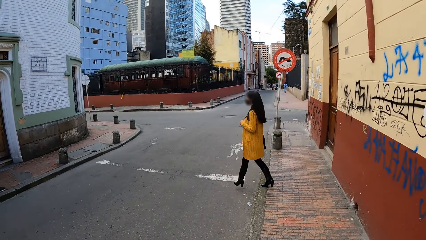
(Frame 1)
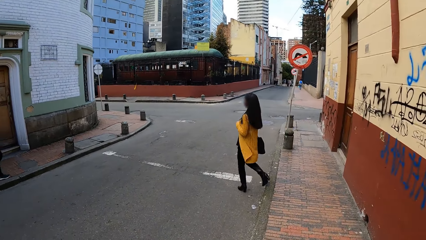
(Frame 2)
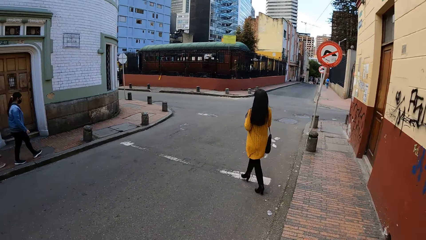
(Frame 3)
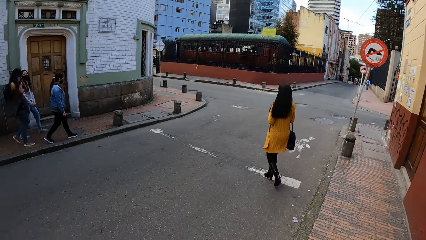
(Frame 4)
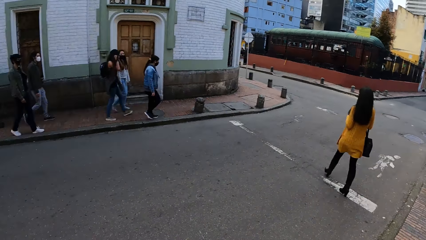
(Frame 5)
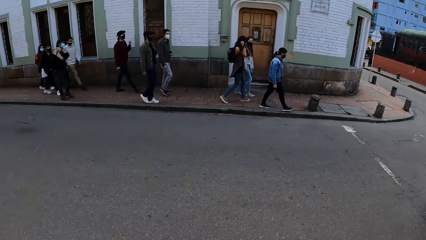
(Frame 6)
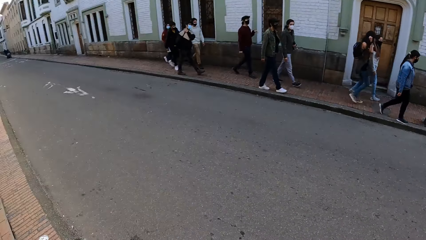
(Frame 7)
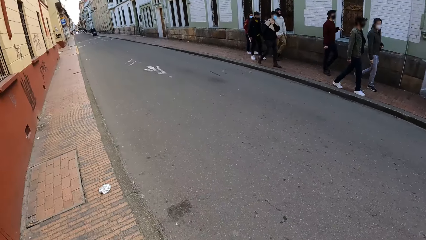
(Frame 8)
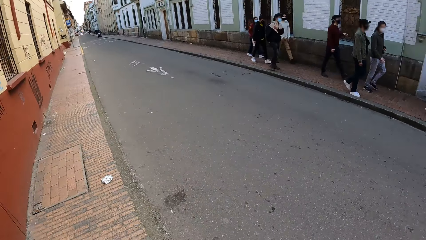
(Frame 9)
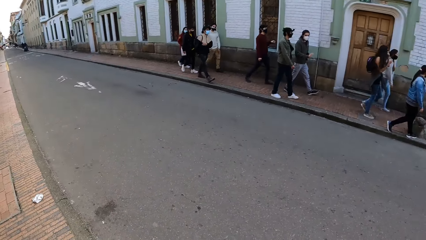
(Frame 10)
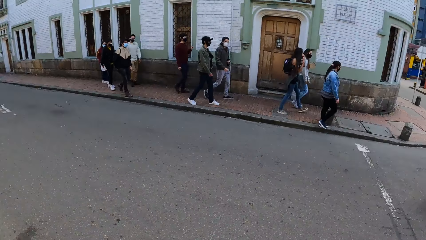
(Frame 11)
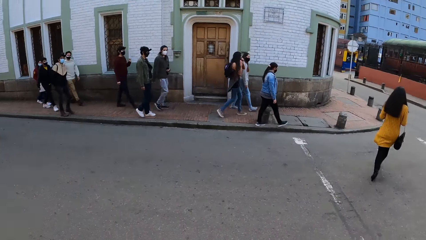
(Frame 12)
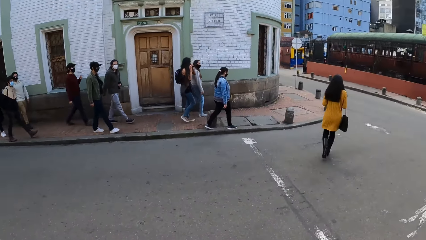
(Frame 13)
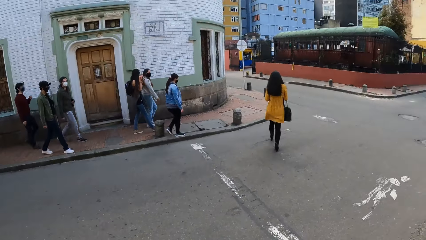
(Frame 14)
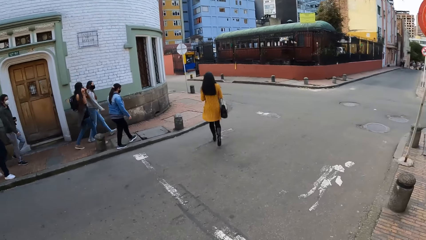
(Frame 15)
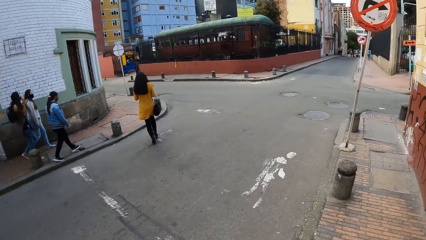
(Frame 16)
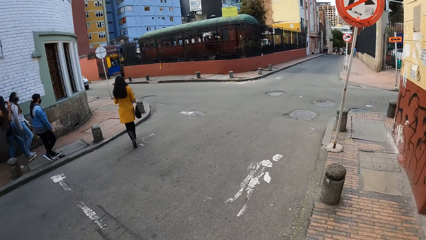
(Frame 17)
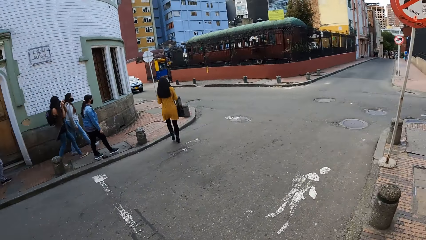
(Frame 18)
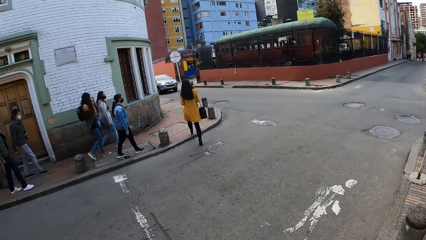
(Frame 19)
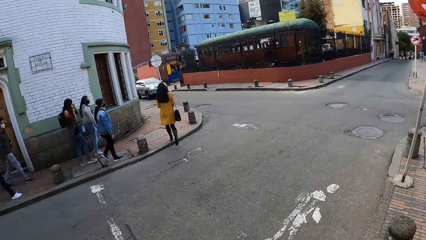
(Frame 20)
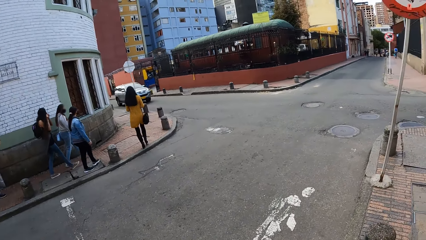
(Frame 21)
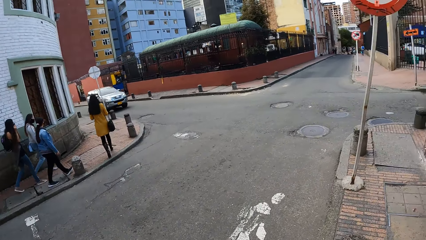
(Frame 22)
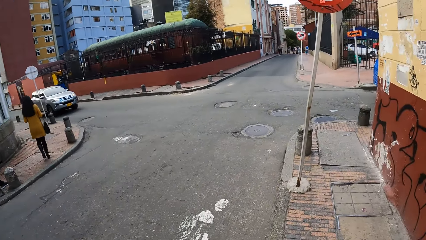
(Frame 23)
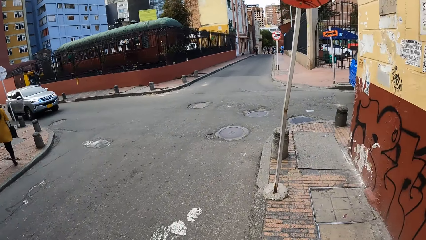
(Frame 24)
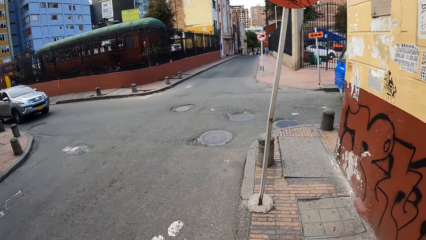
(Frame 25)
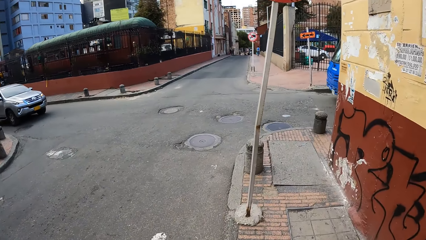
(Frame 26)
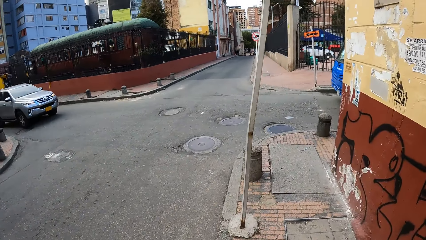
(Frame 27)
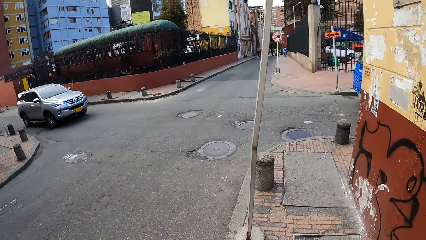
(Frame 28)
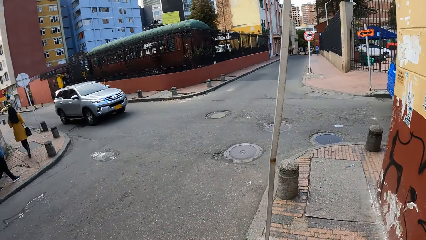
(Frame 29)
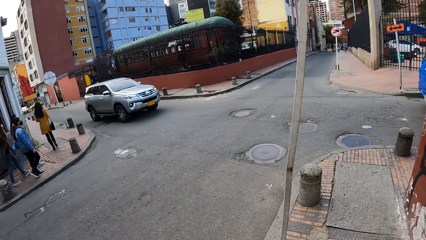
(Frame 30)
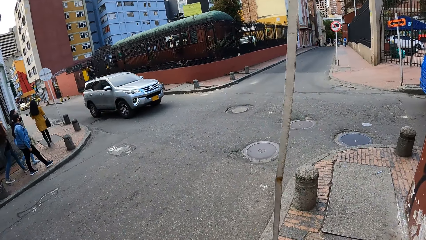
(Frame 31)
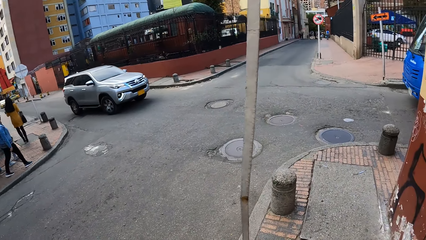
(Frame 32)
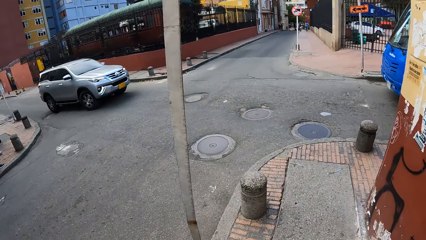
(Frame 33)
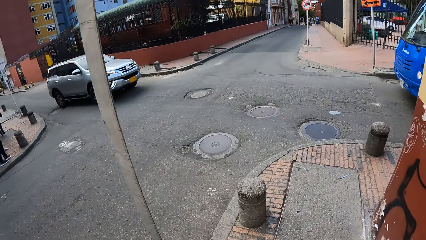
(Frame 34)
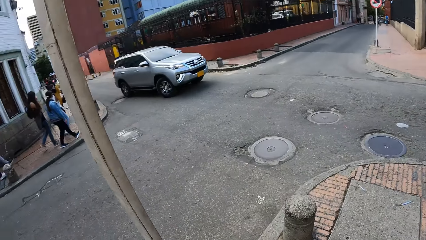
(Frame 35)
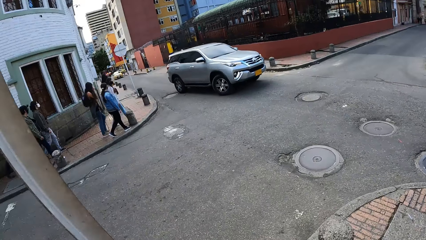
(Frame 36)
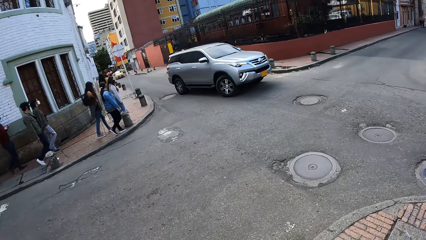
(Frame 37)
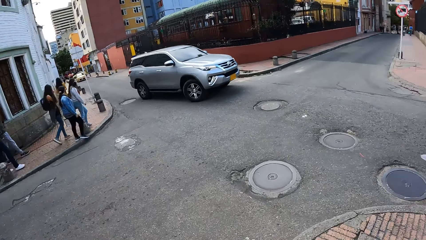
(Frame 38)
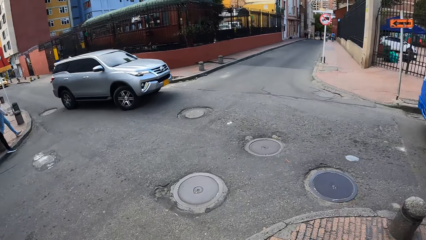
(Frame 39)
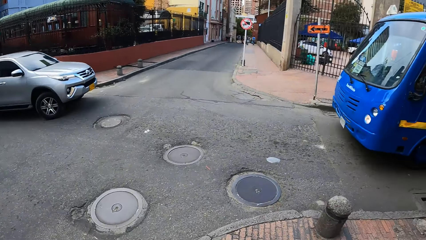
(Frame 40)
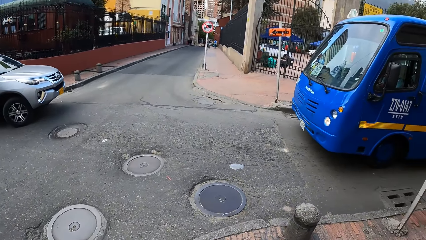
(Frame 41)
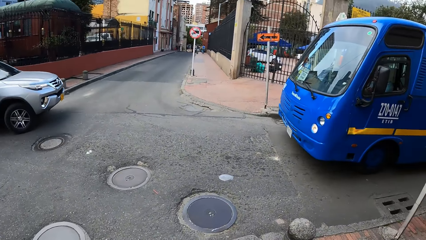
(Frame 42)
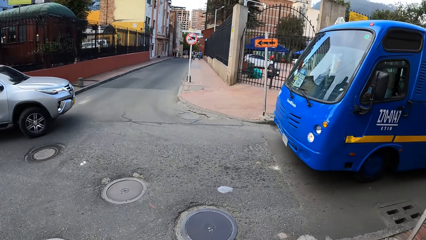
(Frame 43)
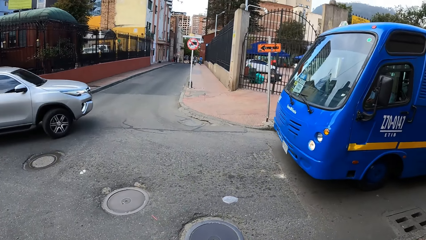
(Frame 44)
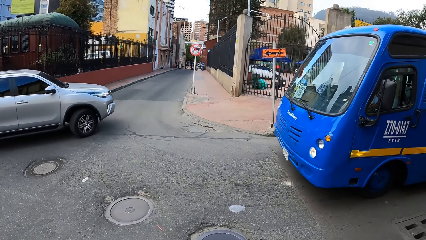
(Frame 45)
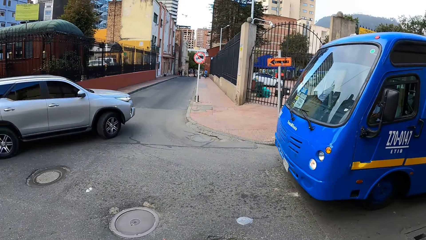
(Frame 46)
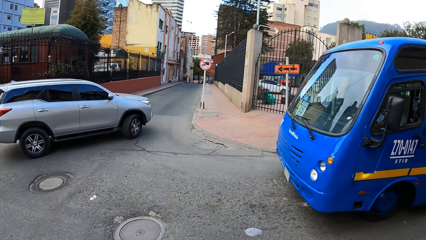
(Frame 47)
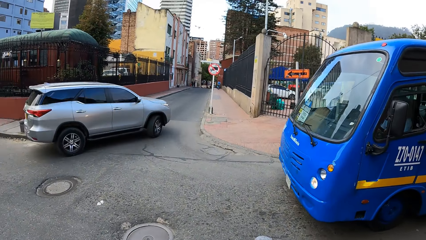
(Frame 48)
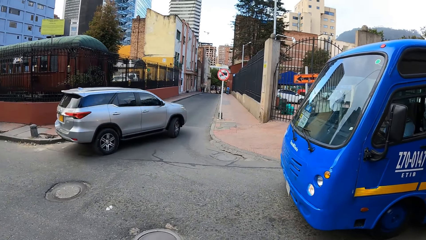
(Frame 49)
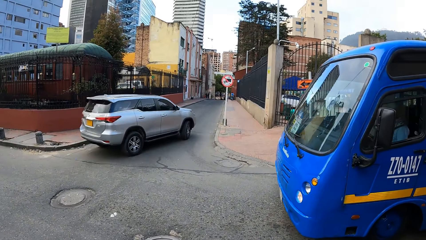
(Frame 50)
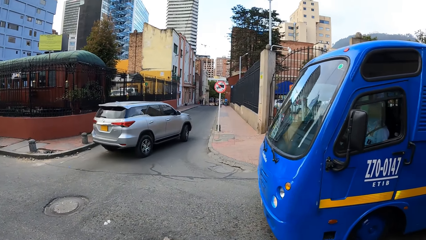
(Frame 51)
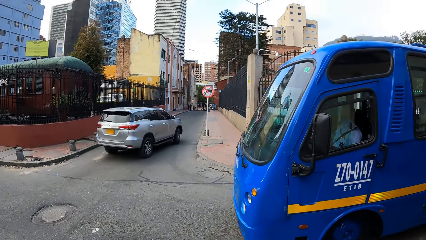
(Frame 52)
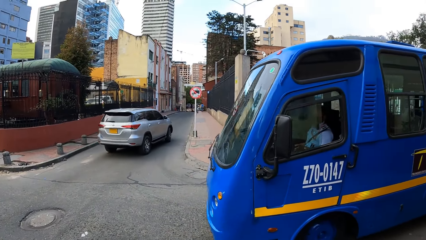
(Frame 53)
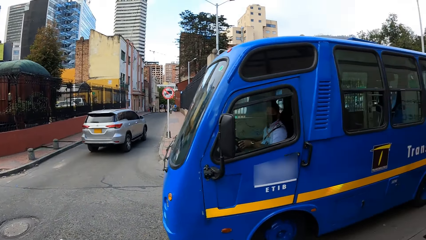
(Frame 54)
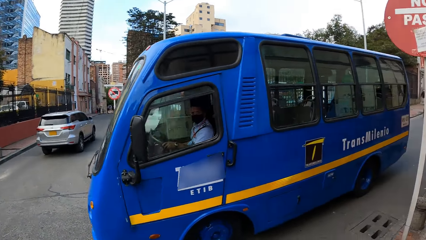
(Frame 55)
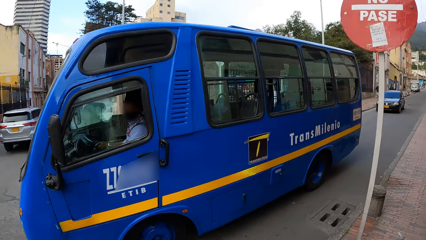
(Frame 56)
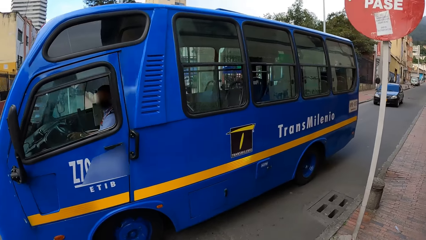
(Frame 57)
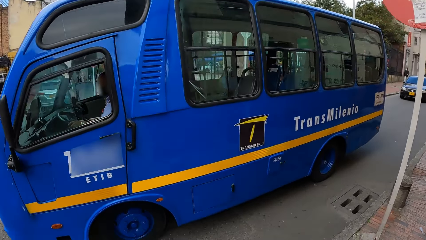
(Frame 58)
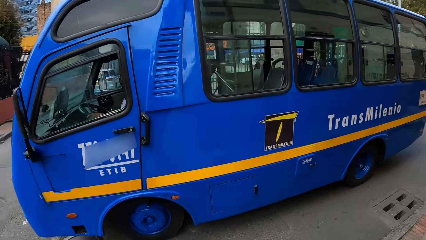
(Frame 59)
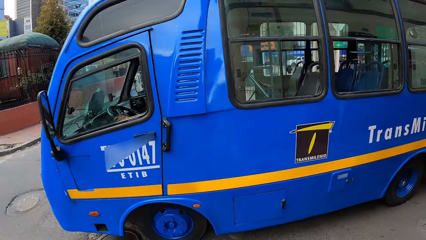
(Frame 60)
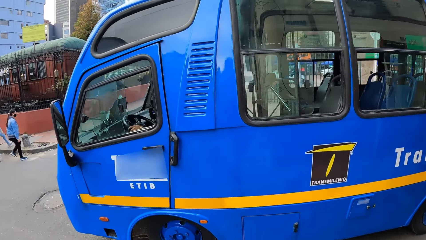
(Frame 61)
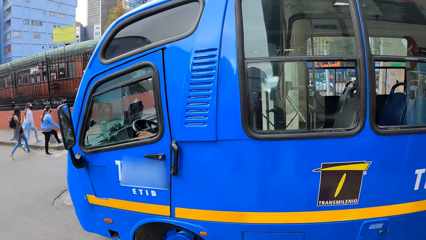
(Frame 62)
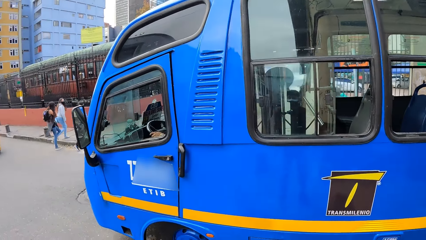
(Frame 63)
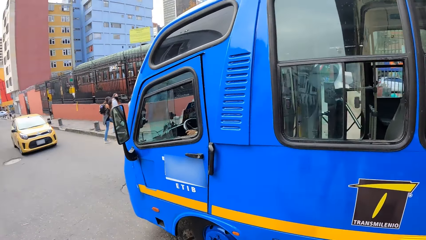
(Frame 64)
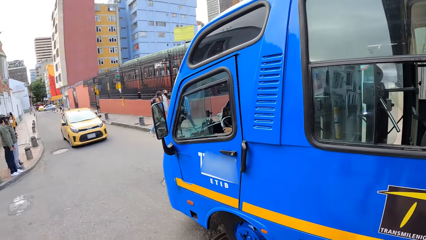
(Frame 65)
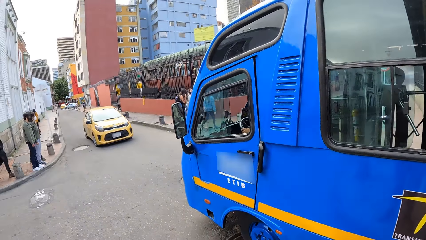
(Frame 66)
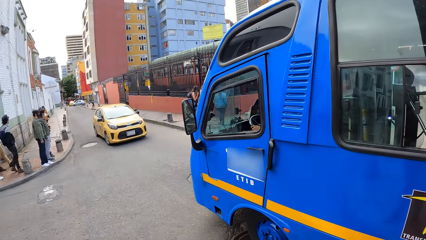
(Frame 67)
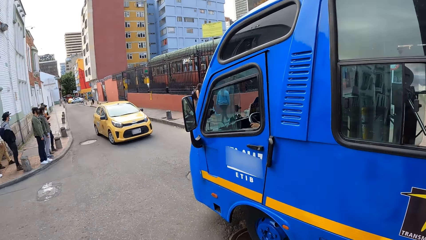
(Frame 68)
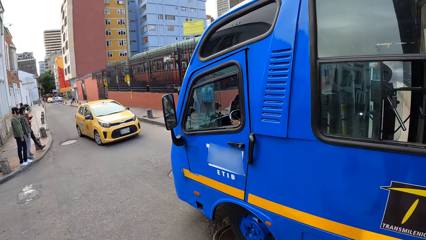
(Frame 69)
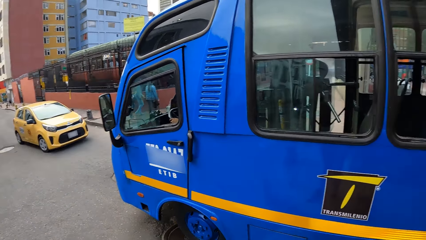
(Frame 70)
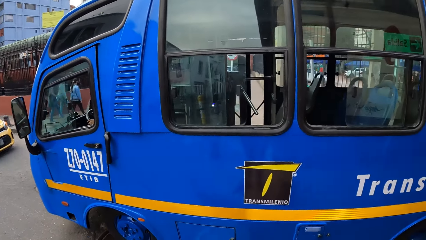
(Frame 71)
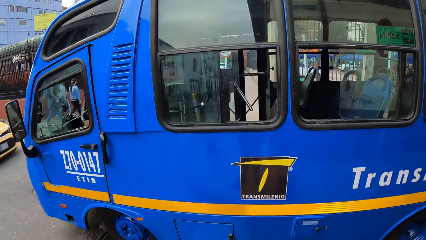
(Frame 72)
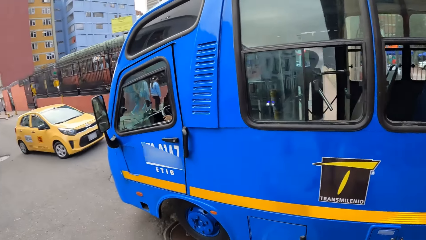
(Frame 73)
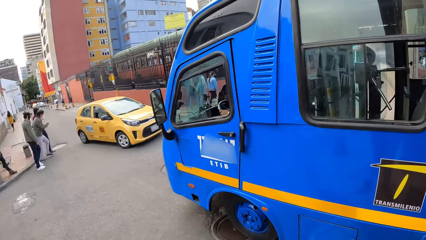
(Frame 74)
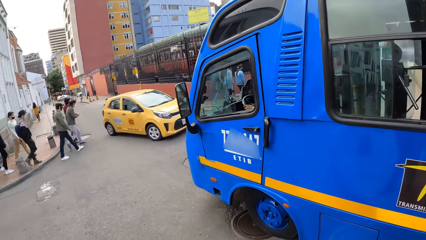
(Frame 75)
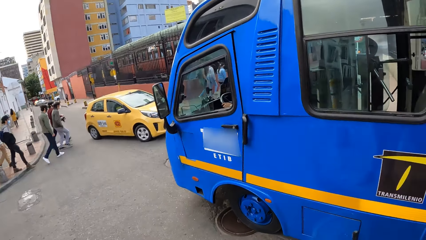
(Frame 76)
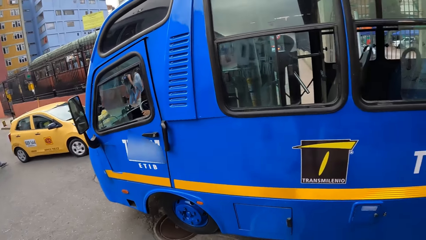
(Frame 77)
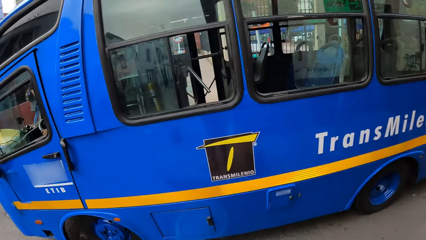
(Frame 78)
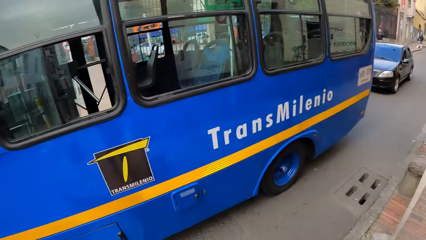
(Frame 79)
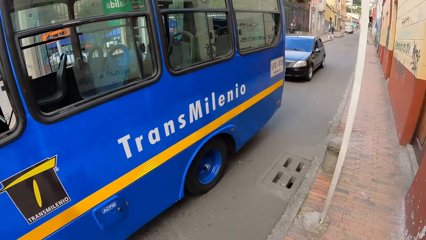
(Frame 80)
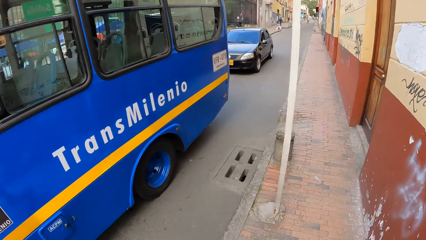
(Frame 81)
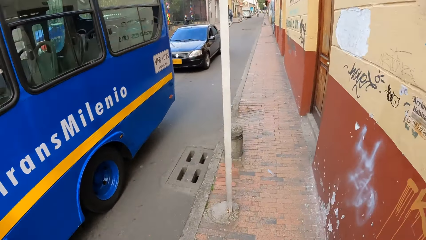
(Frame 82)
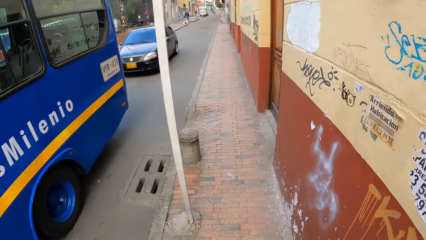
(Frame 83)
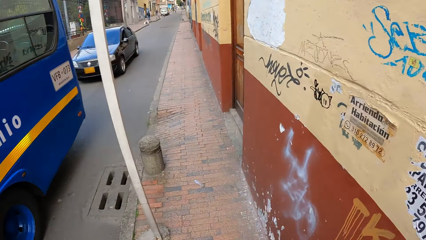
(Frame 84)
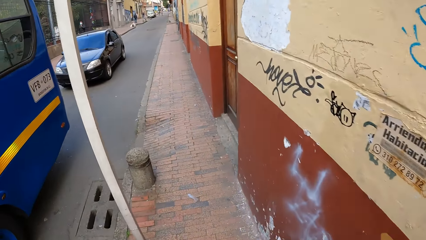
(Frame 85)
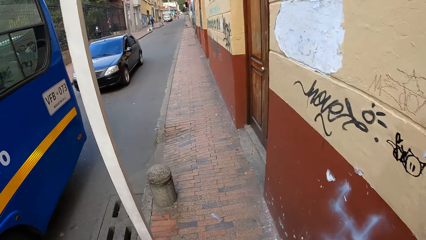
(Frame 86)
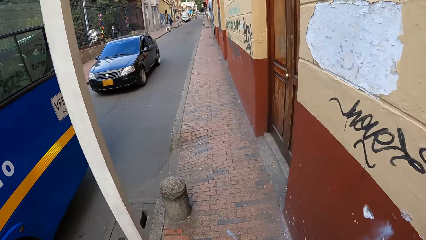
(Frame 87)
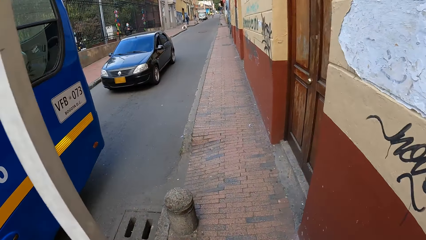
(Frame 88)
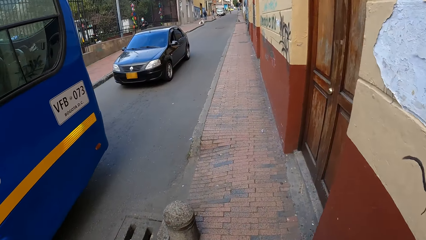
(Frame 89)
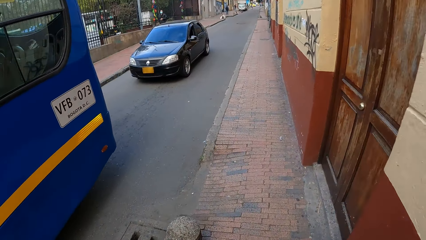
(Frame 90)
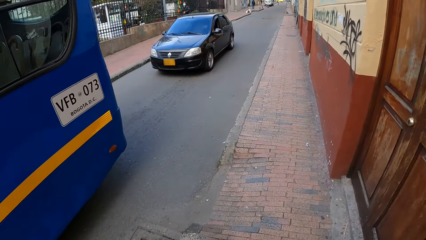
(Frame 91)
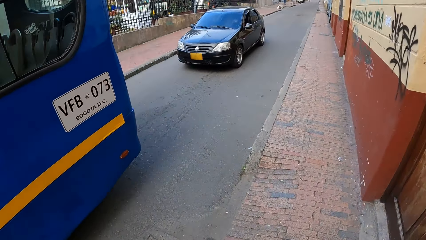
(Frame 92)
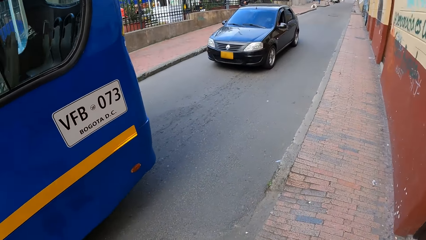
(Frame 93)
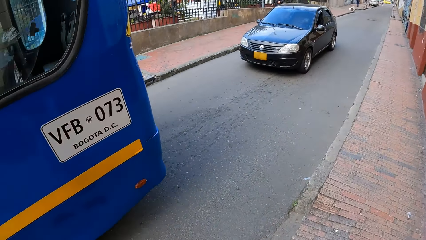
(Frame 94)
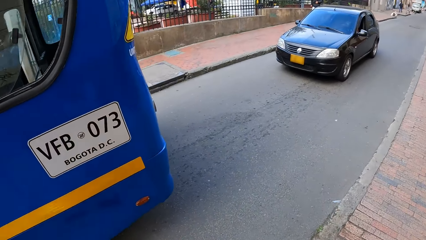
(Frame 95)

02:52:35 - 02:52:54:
The camera wearer looks around the road. They walk on the road. They stand. They look at the bus. They look around the road. They walk on the pavement towards the road.
